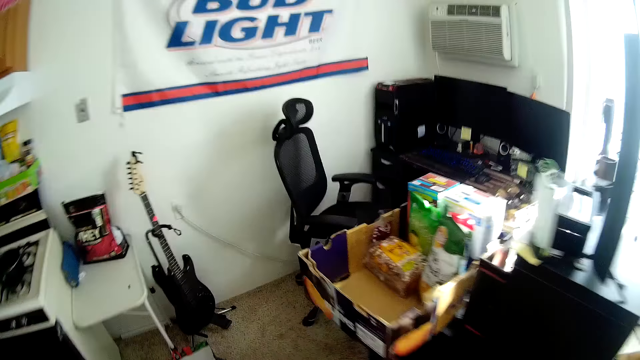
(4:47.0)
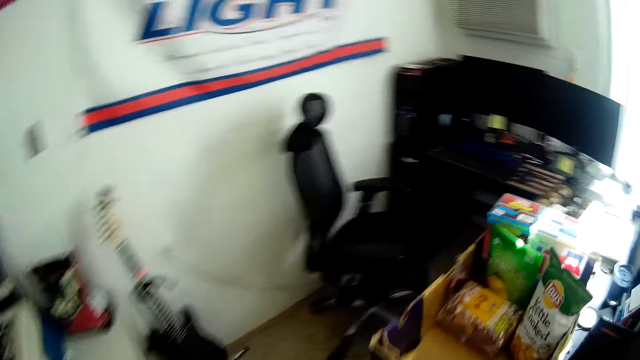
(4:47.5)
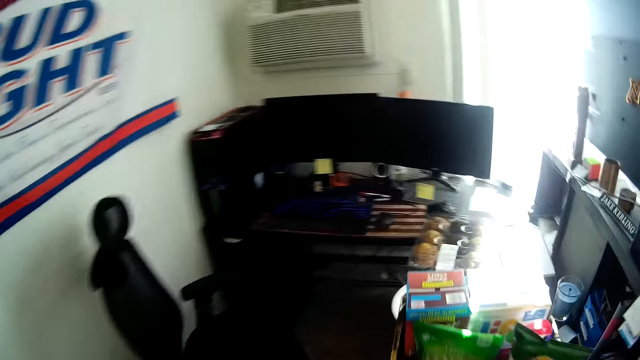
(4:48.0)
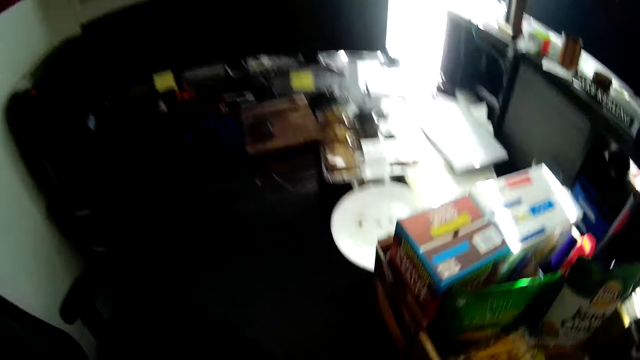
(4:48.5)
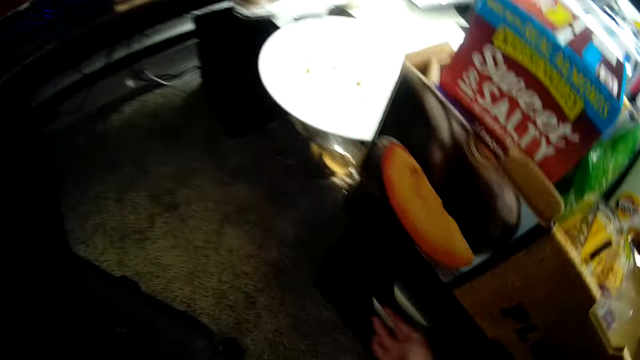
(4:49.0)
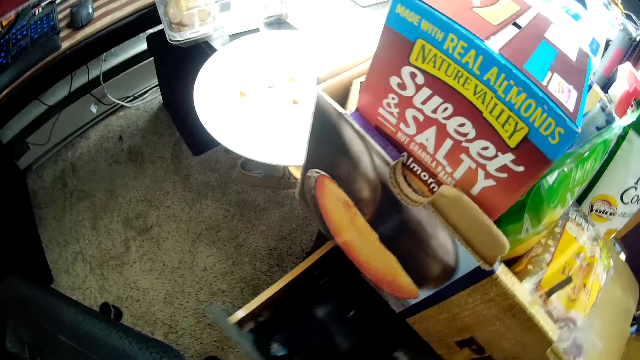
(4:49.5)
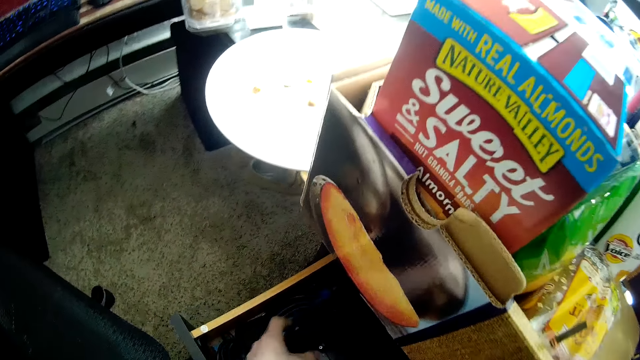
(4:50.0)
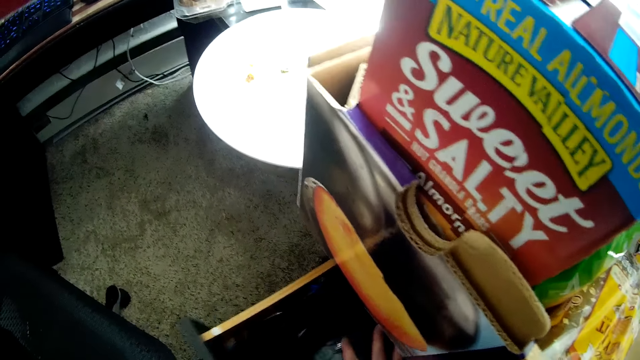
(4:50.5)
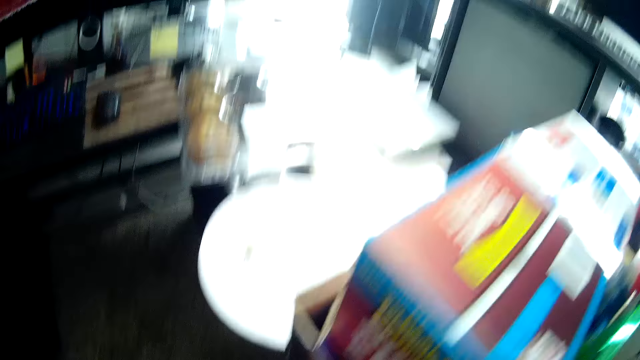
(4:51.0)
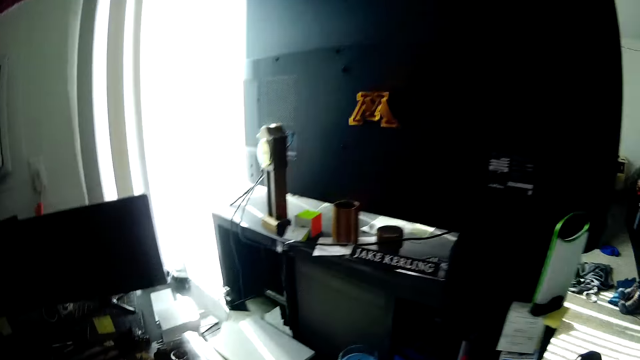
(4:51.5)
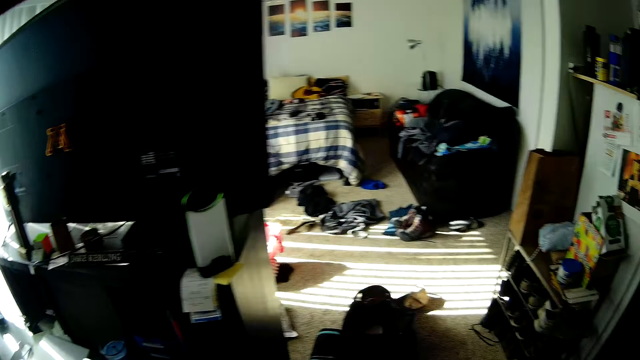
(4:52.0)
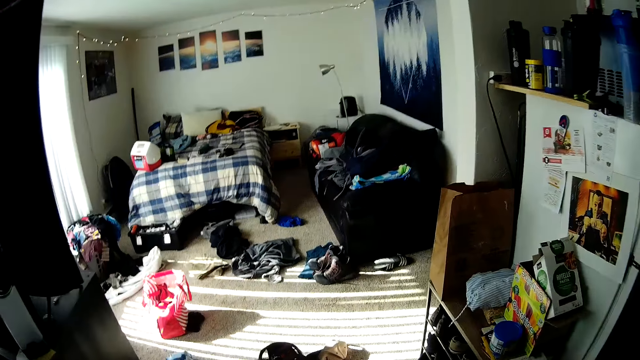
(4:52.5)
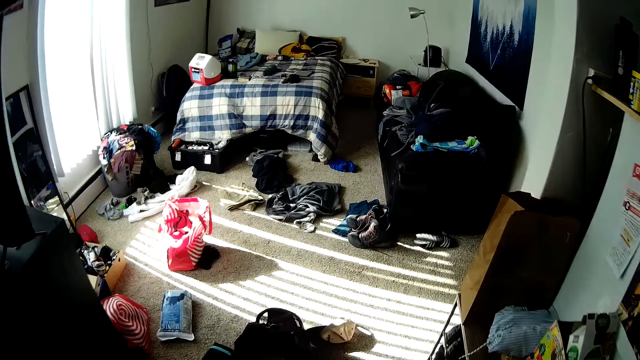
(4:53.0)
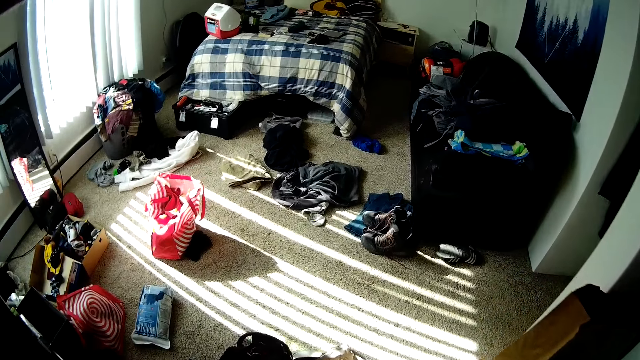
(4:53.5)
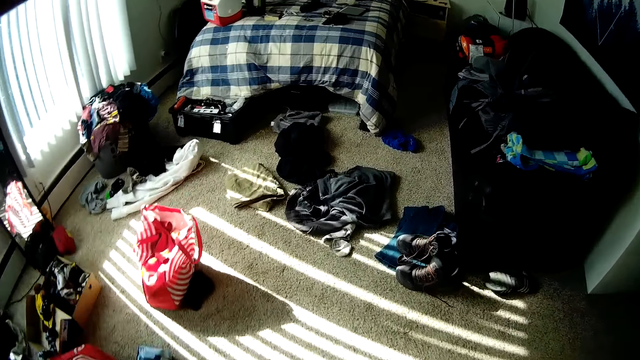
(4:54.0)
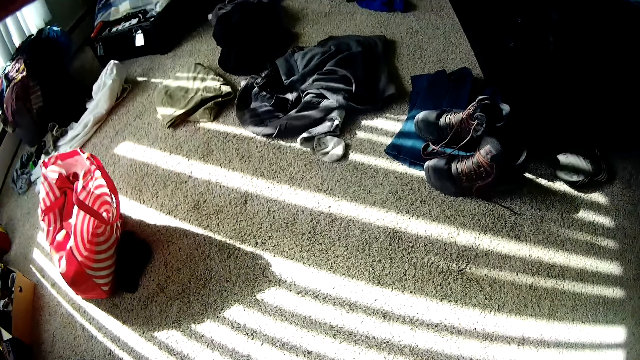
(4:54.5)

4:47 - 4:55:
The camera wearer pulls a cabinet drawer. They put something in the cabinet drawer, push the cabinet drawer, and walk around the room.

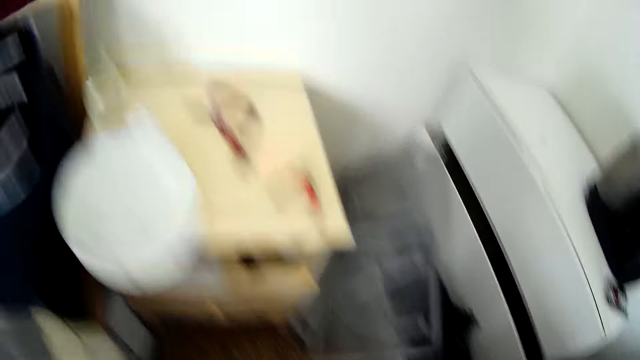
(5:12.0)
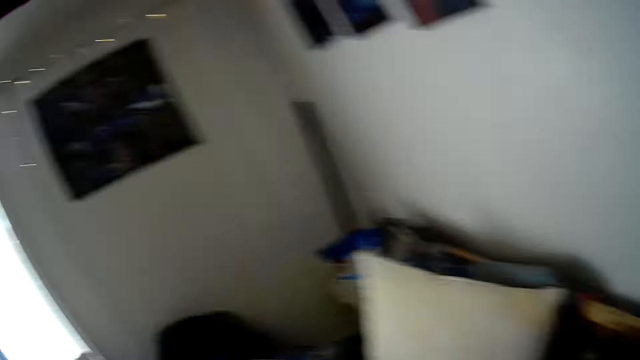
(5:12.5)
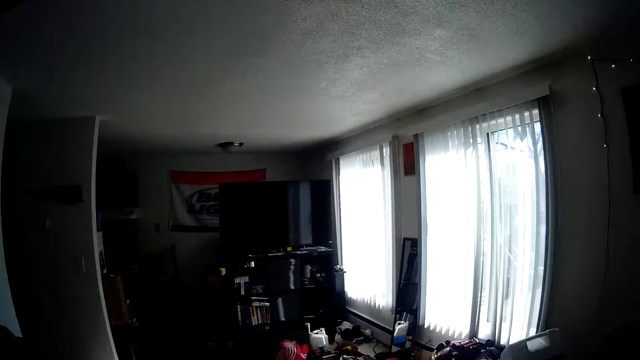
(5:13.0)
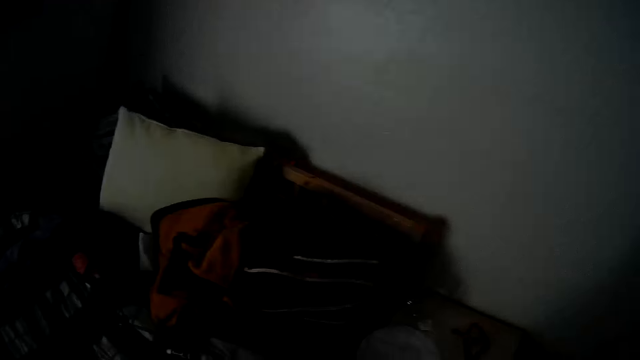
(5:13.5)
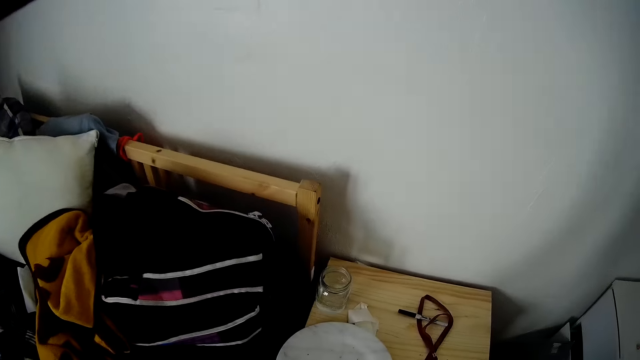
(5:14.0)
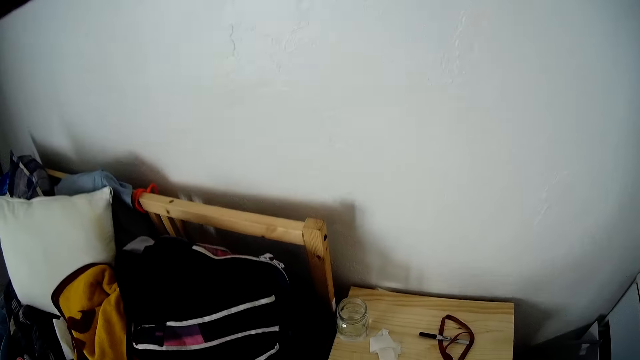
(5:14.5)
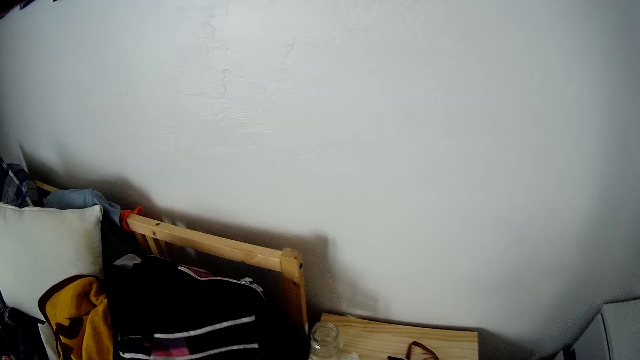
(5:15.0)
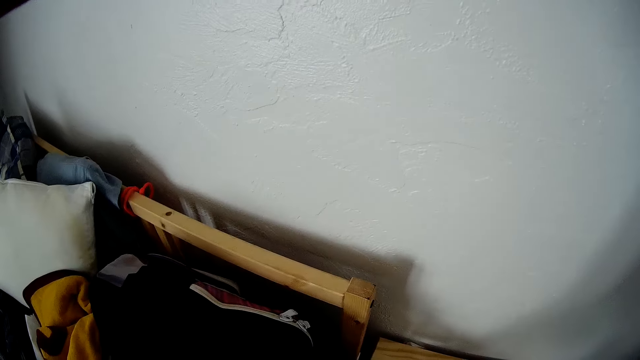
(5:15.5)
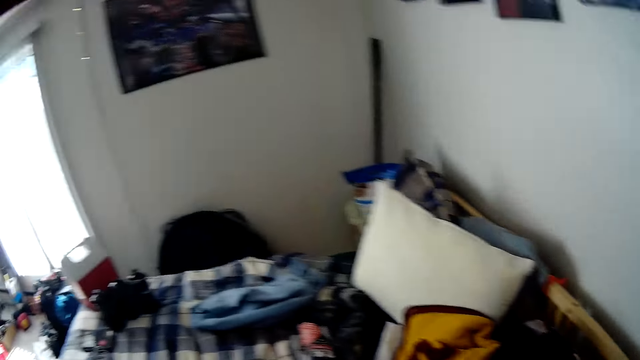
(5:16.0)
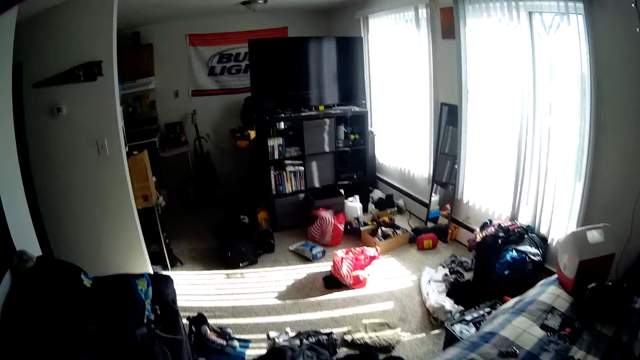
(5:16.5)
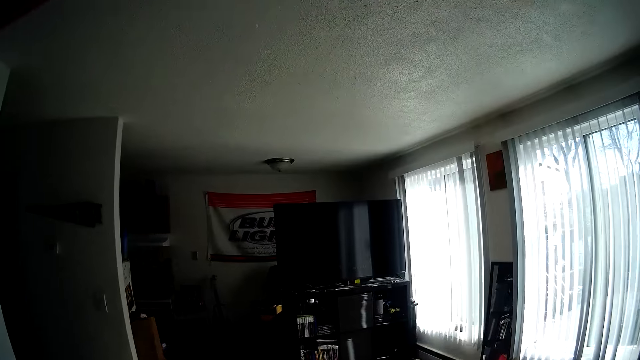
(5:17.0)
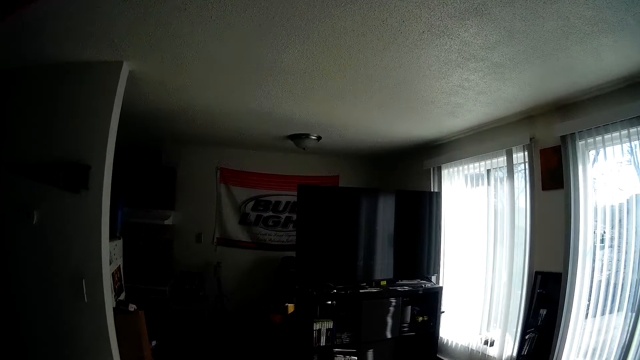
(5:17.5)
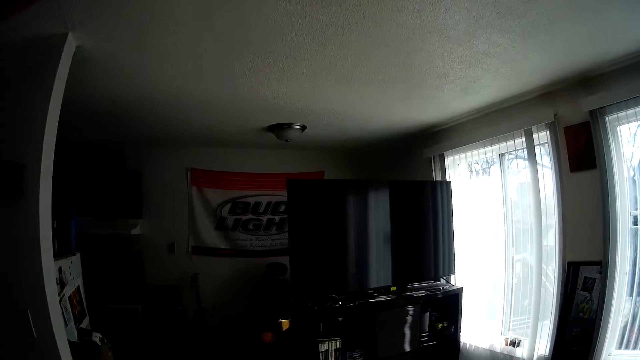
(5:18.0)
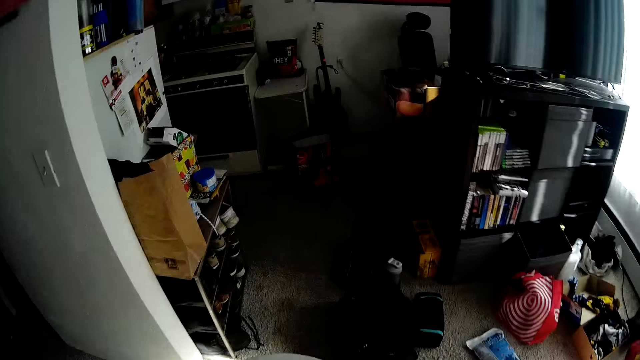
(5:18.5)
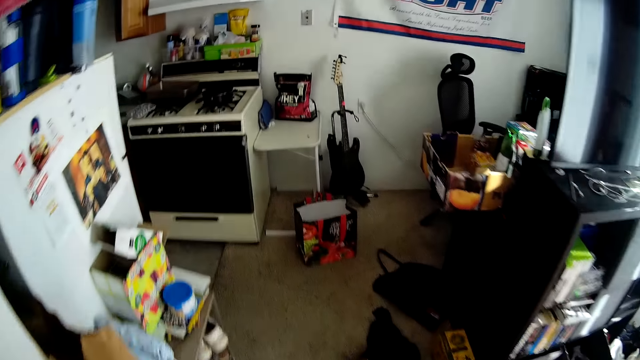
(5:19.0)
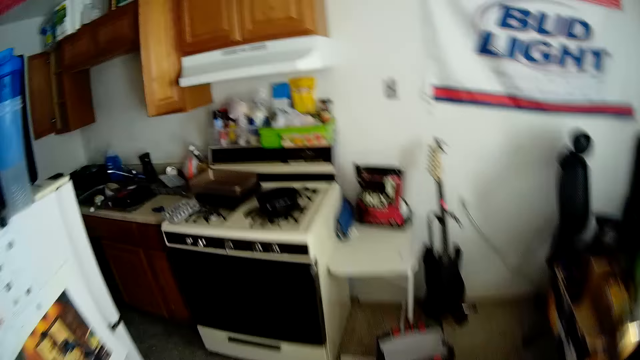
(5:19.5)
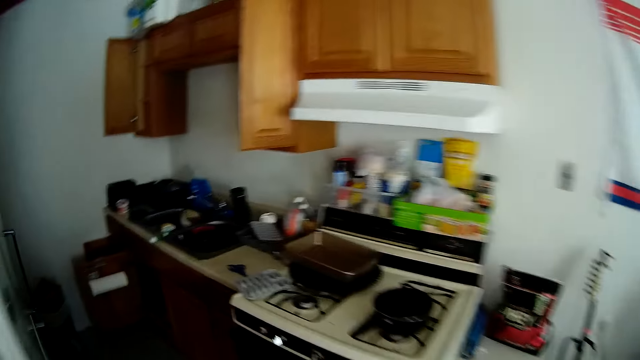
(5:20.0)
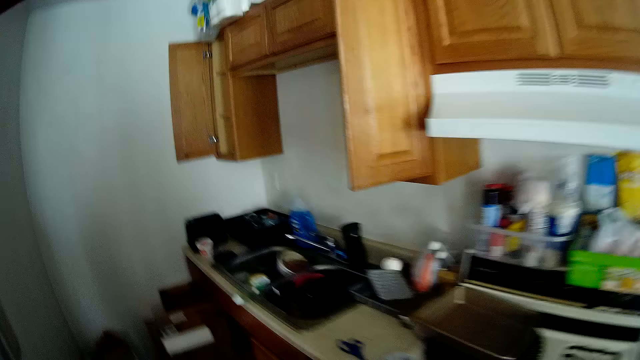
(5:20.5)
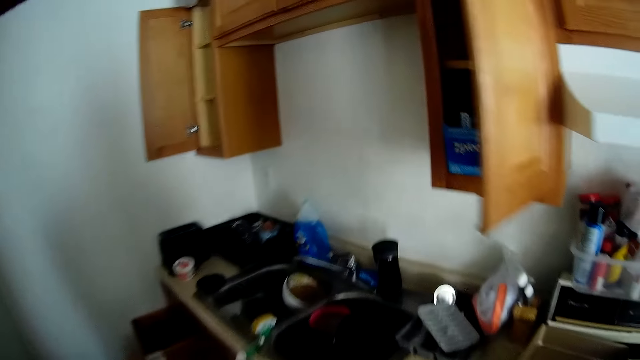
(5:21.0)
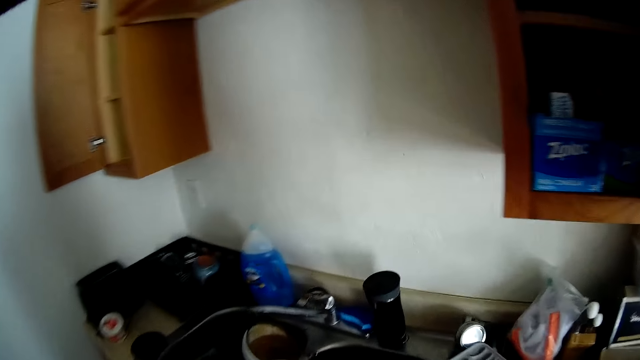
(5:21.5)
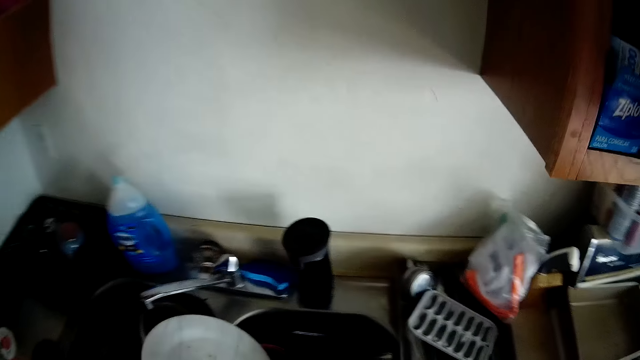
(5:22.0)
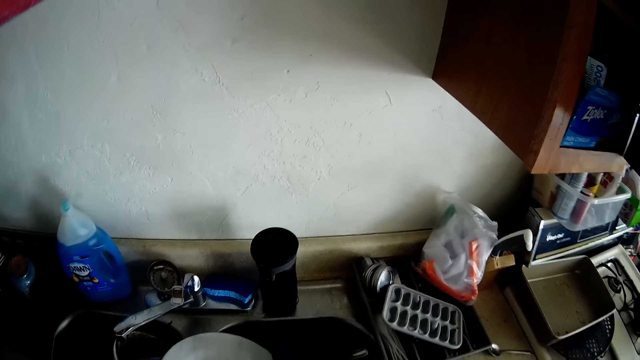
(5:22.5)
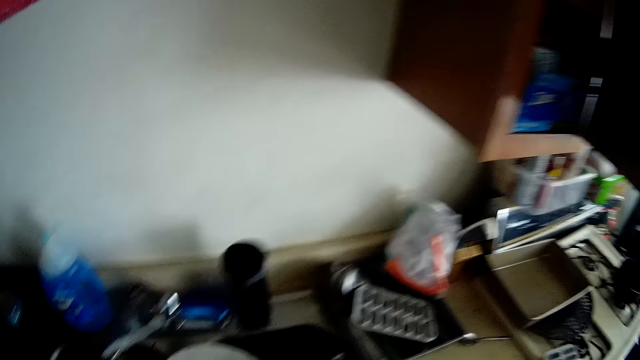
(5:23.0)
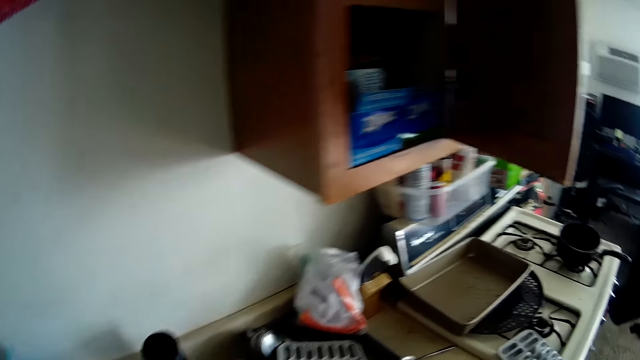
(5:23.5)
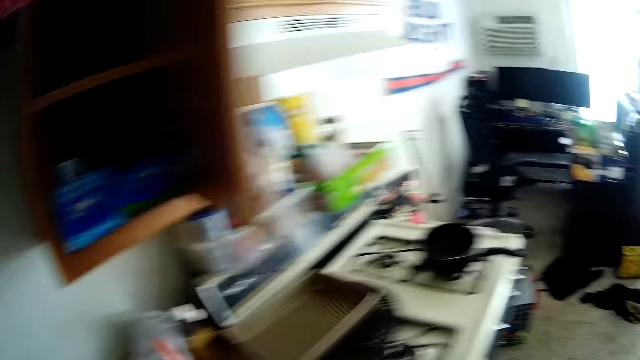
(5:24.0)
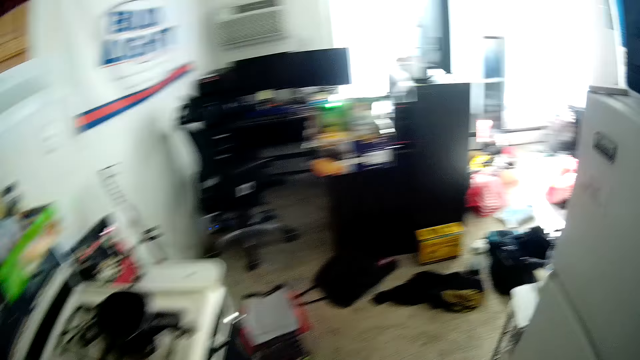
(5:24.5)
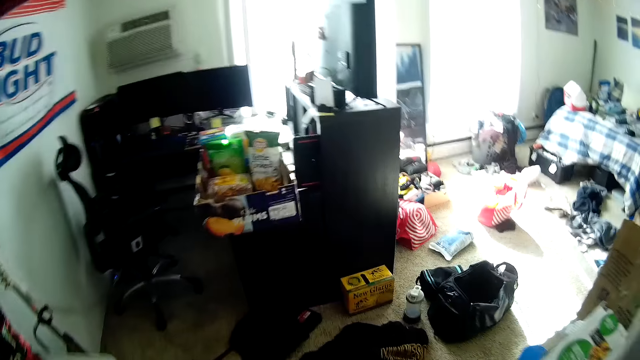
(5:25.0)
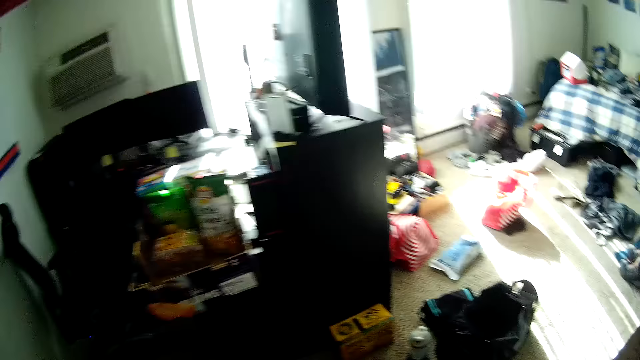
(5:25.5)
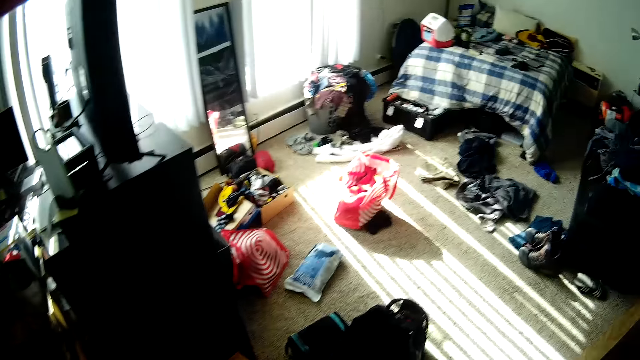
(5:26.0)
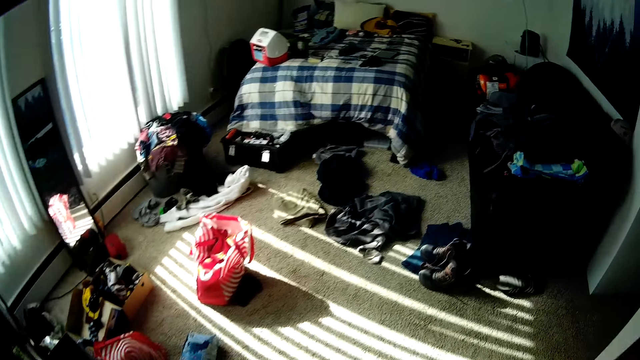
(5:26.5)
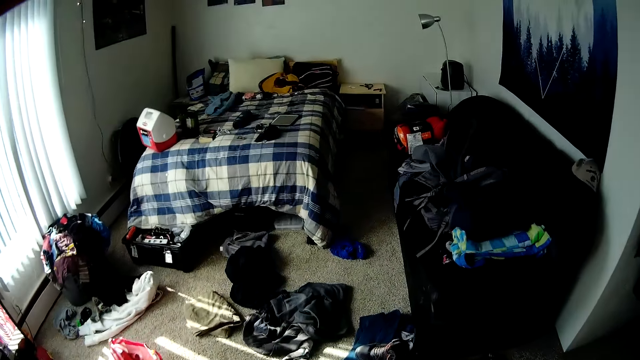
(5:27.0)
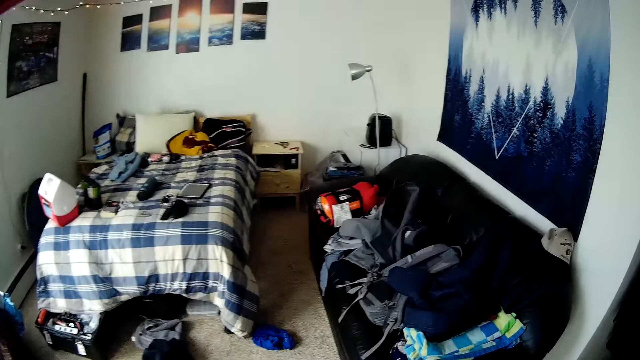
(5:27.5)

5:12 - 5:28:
The camera wearer picks up a plate from the bedside stool with his right hand. He walks around the room. He puts the plate in the kitchen sink with his right hand. He walks around the room.
